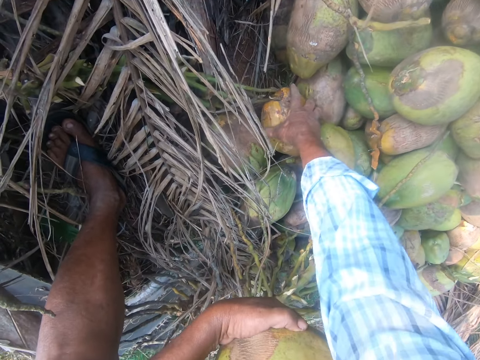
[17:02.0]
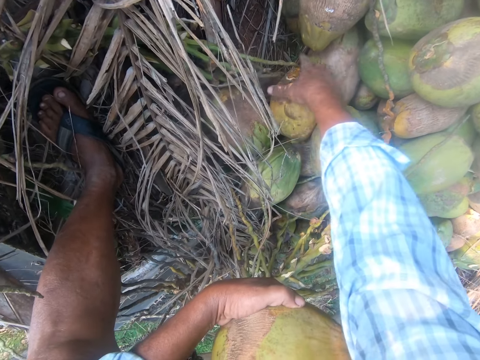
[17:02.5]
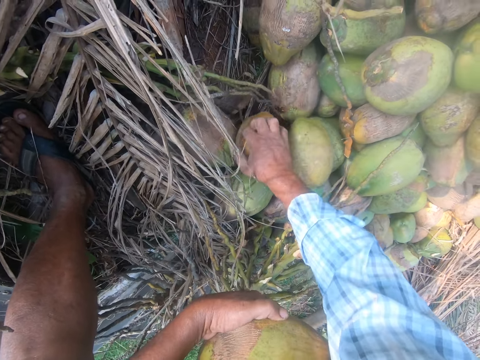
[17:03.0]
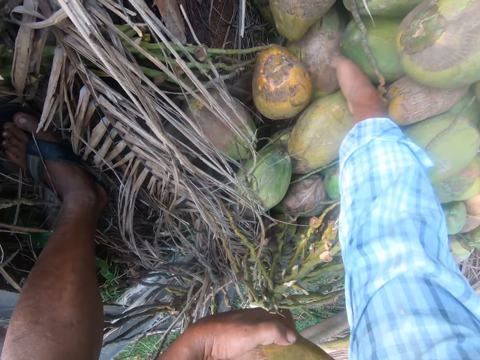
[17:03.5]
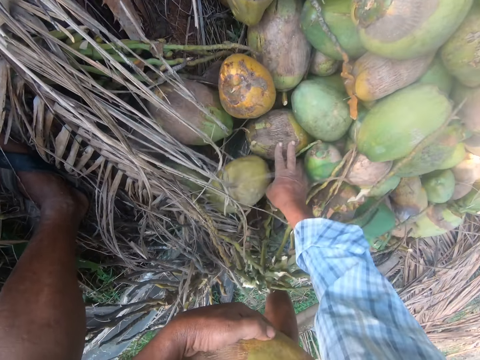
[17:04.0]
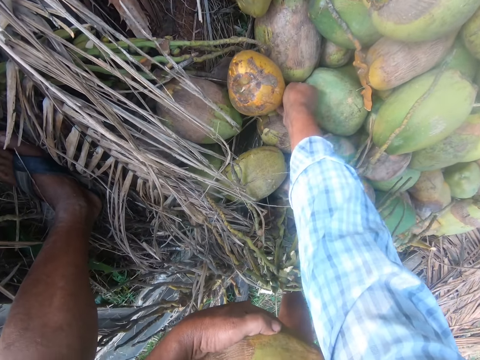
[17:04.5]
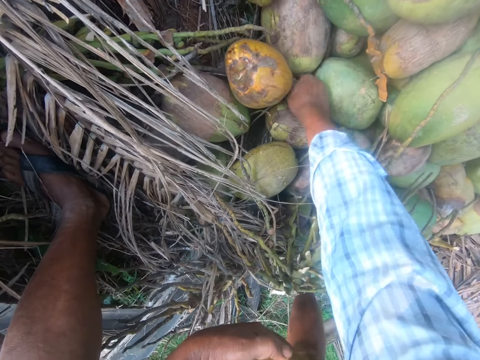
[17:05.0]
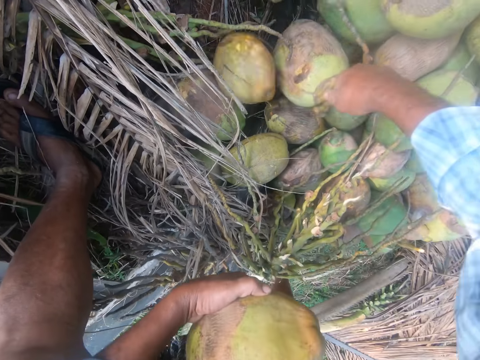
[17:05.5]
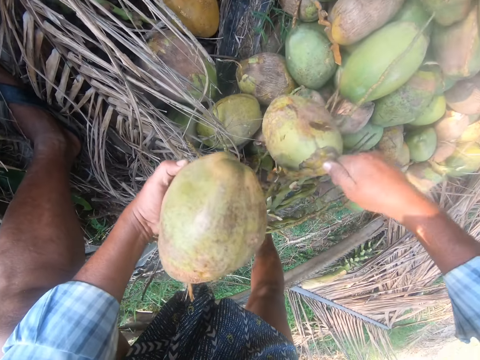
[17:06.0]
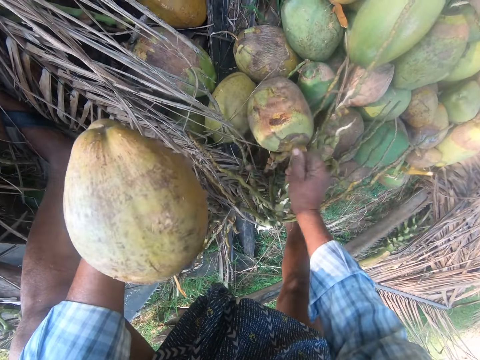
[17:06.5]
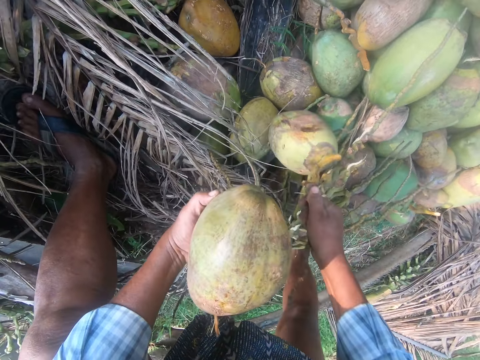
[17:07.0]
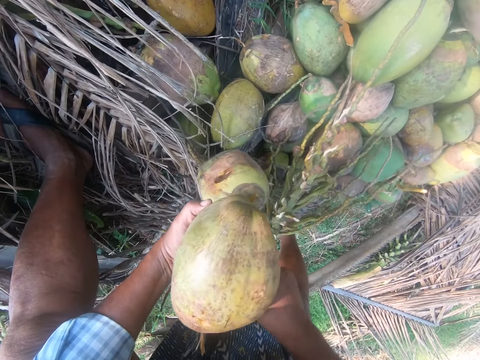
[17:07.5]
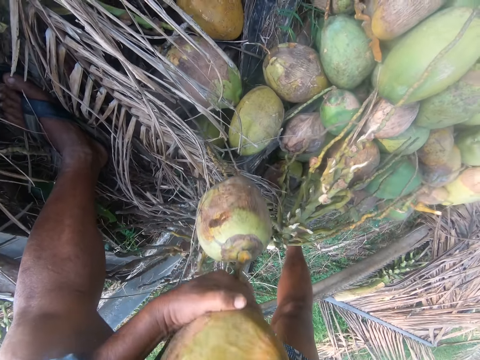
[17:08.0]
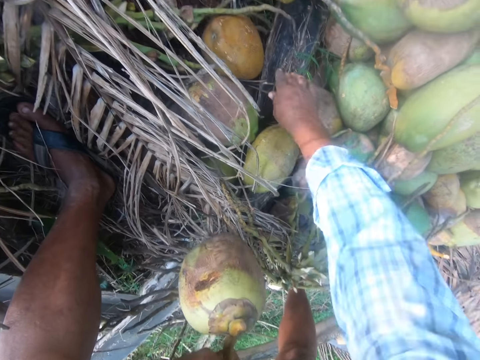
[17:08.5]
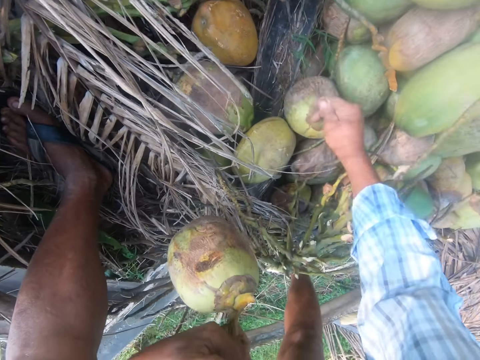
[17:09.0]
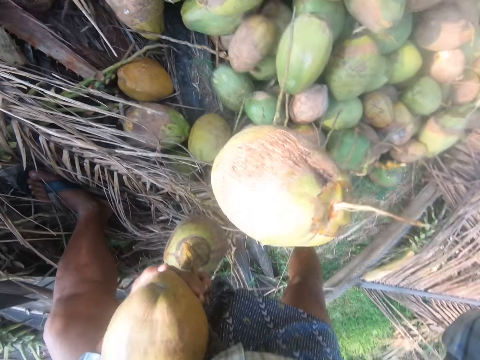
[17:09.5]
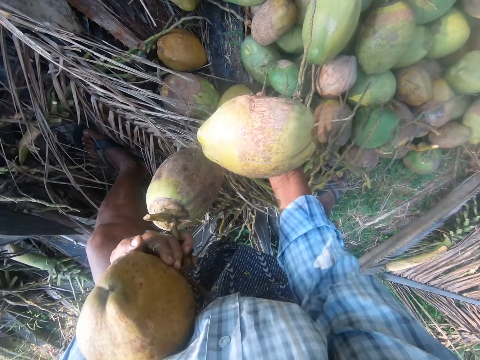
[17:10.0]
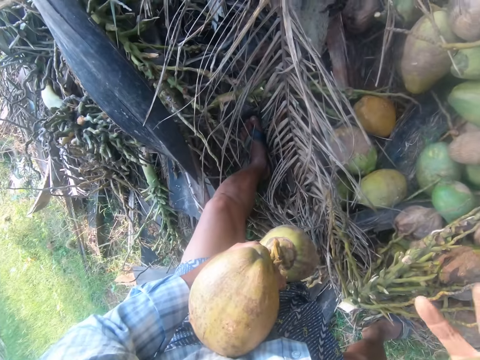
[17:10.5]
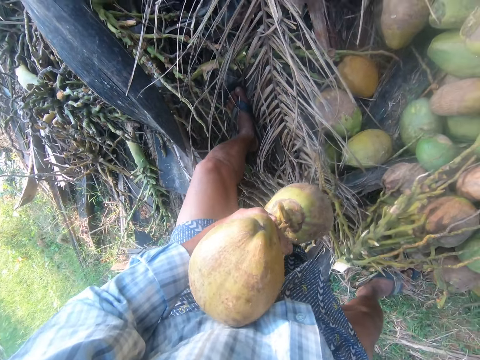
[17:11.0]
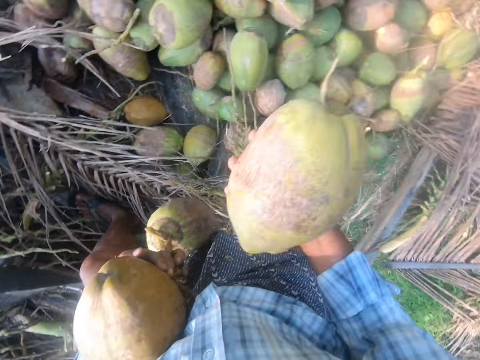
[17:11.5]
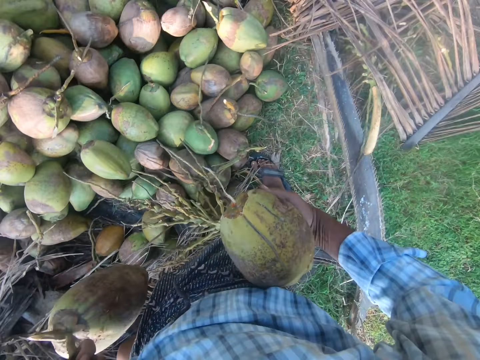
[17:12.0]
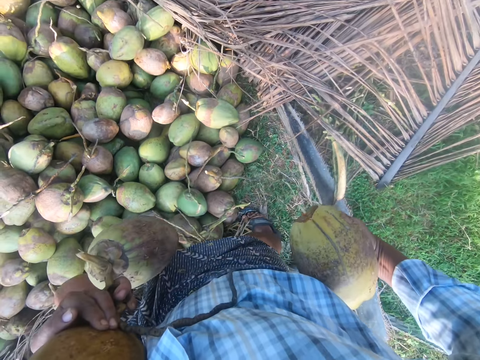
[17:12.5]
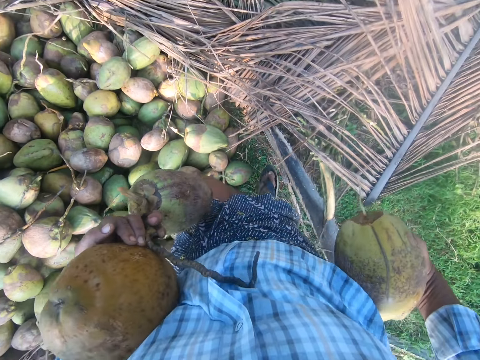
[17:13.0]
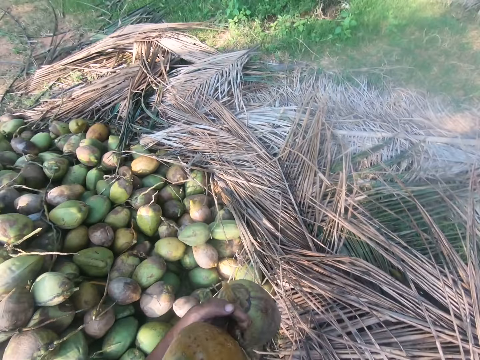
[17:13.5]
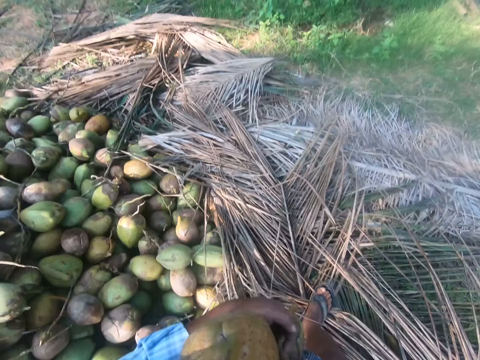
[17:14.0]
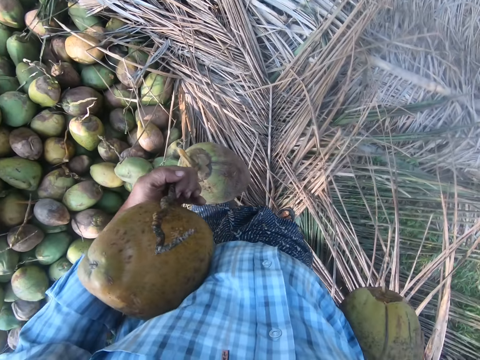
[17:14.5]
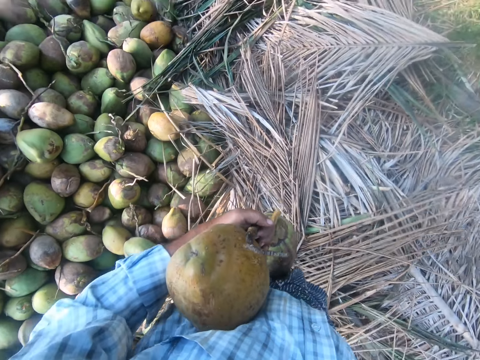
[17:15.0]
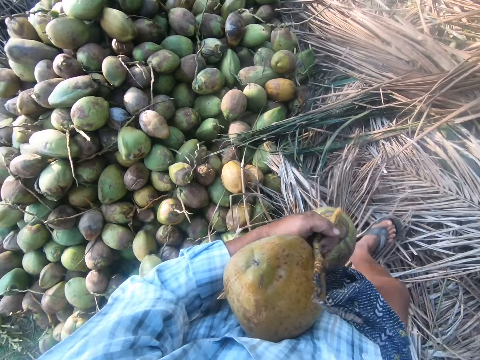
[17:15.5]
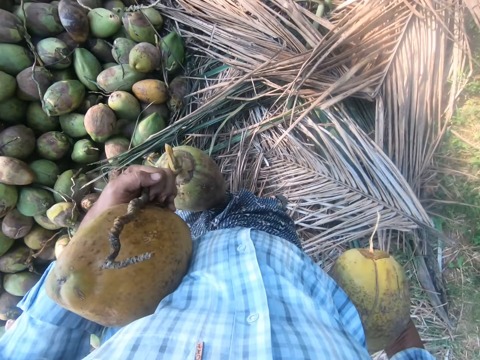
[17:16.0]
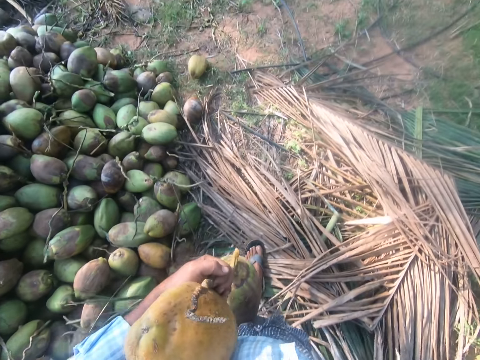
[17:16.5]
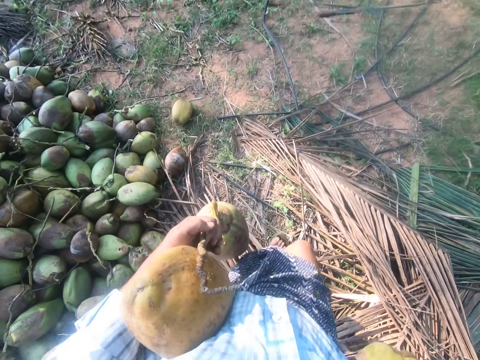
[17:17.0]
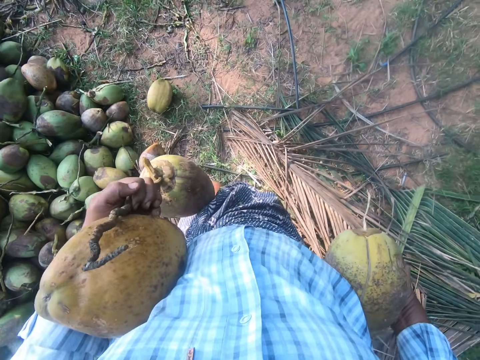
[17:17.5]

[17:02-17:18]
The camera wearer moves the coconut on the ground. They pick the coconut from the ground, drop the coconut on the ground, pick the coconut from the ground, move the coconut to the other hand, and swing the right hand. They pick the coconut from the ground, shake the coconut, and hold the coconut. They turn the body. They walk away from the heap of coconuts in the garden while carrying the coconut.

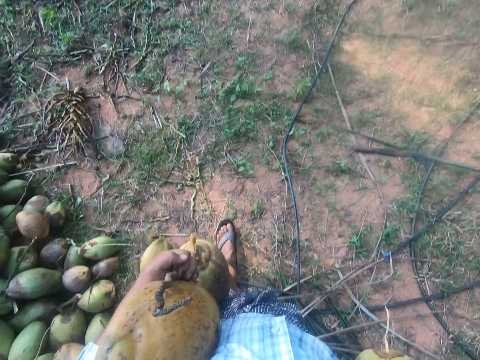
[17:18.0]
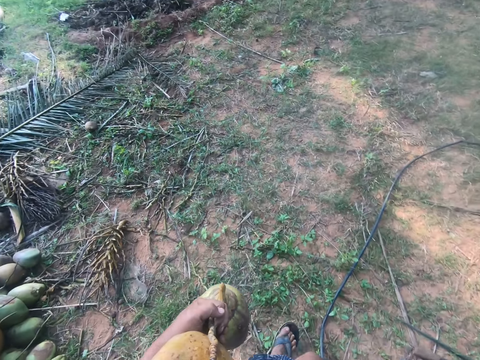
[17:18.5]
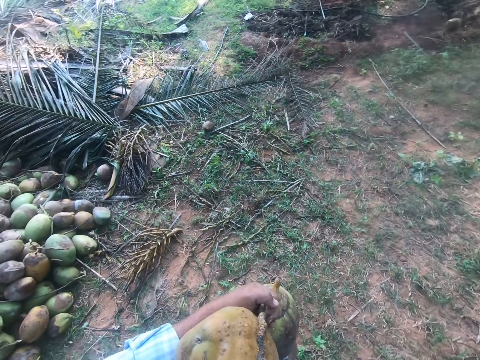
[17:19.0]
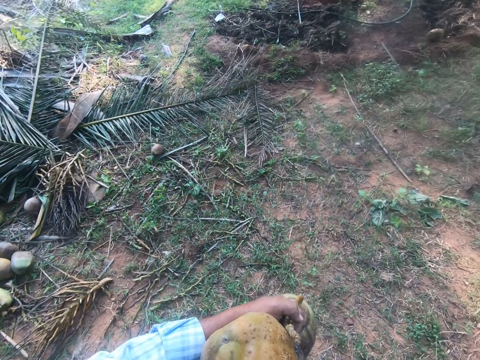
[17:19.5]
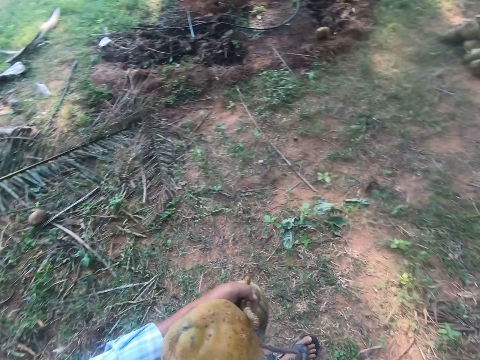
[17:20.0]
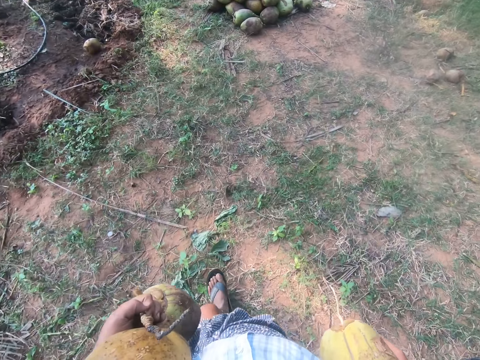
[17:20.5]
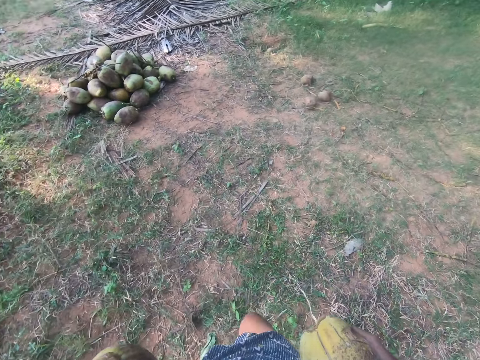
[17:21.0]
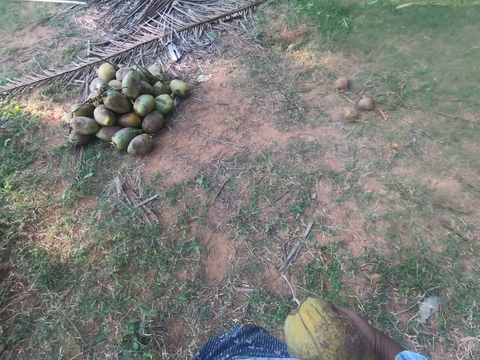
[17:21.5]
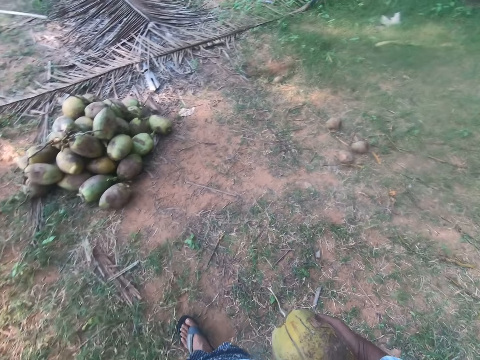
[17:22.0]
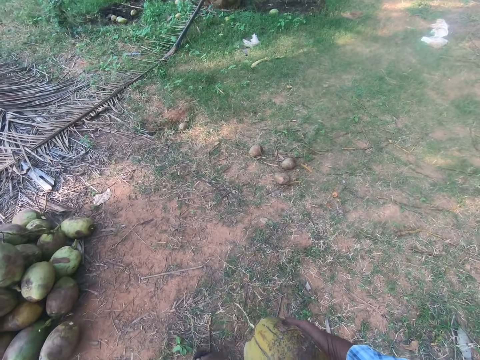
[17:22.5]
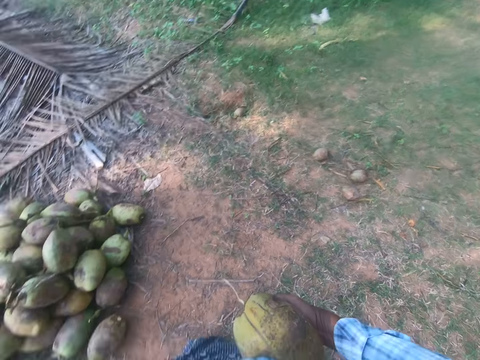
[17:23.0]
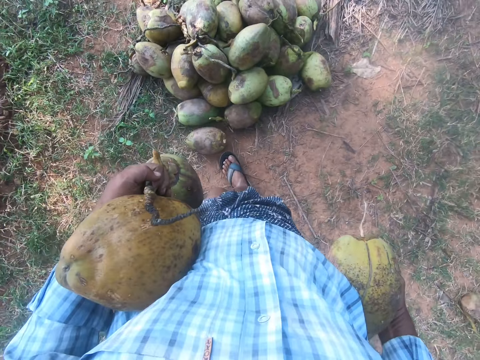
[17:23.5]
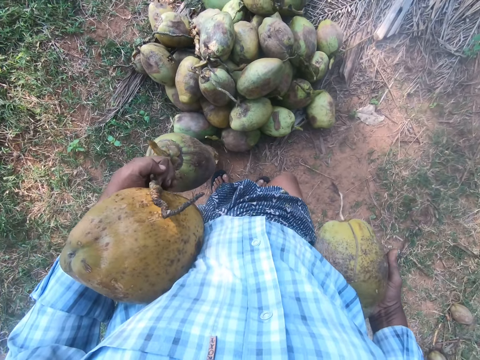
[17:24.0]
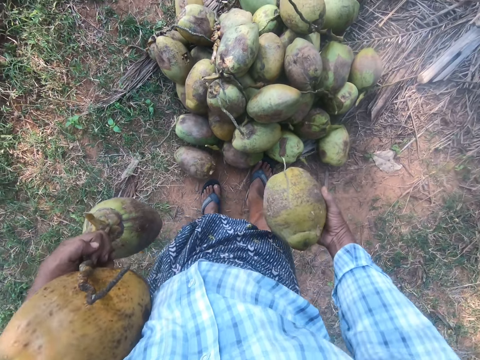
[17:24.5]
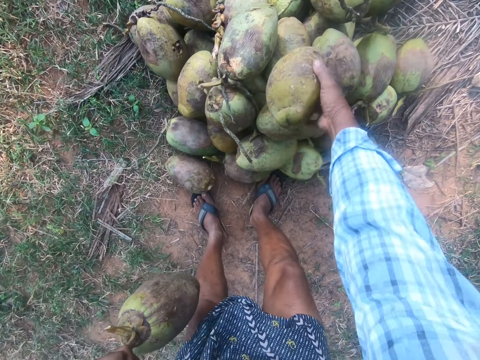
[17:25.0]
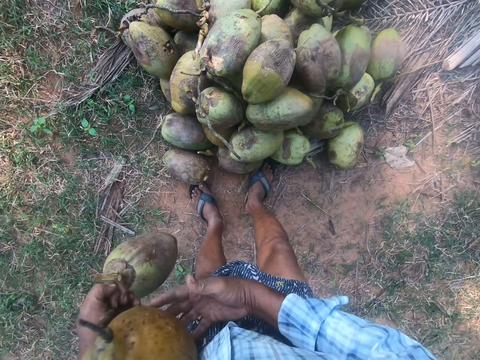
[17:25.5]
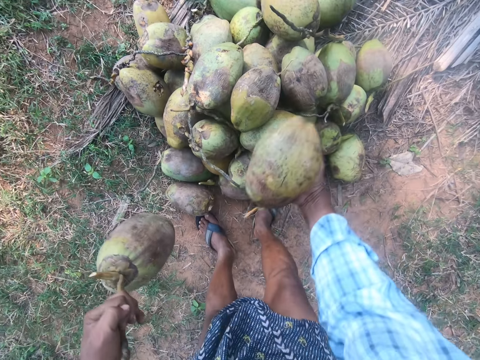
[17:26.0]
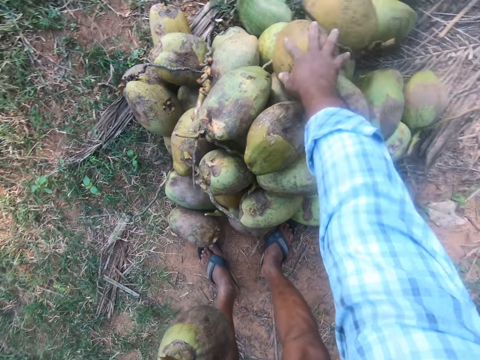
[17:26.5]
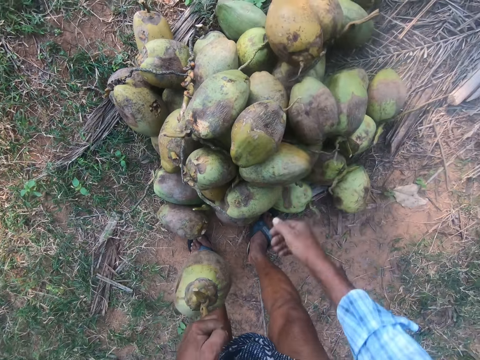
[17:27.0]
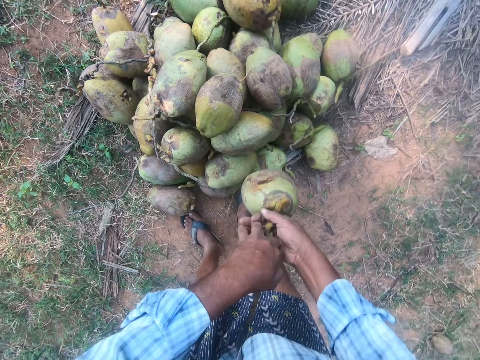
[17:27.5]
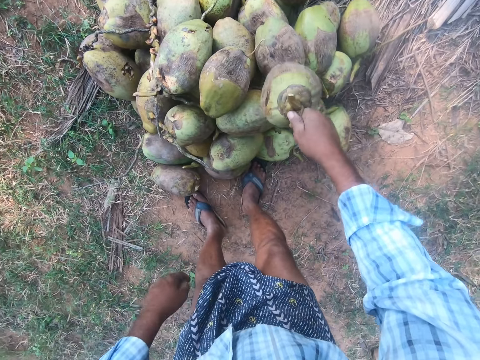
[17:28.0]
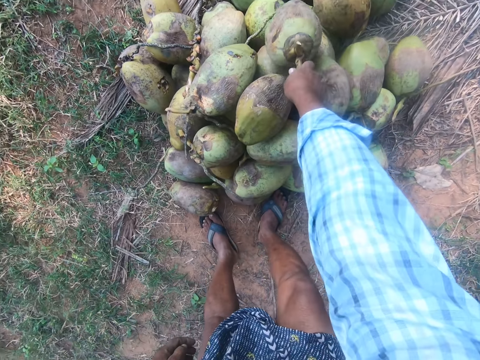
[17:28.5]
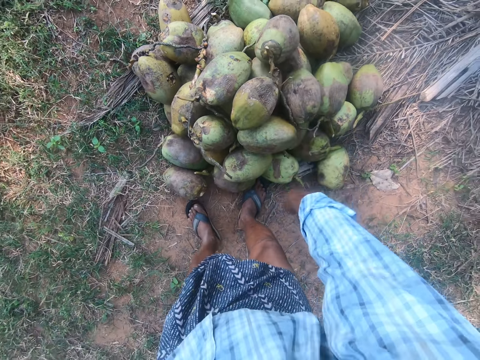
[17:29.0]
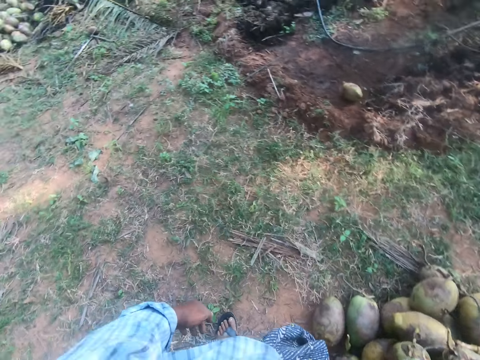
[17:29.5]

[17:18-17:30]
The camera wearer turns the head right, walks in the garden while carrying the coconut, turns the head right, and turns the head left. They swing the right hand, drop the coconut on the other coconuts, and swing the right hand. They move the coconut to the other hand, drop the coconut on the other coconuts, and swing the right hand. They move the coconut to the other hand and swing the right hand. They drop the coconut on the other coconuts, swing the right hand, and turn the body.
